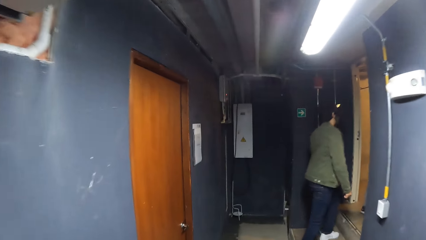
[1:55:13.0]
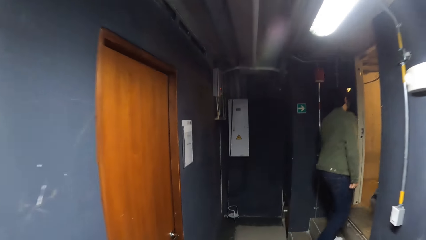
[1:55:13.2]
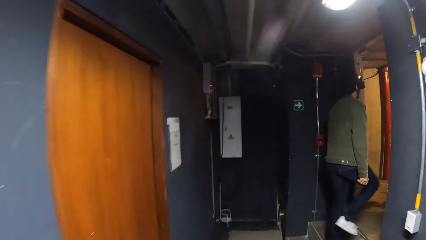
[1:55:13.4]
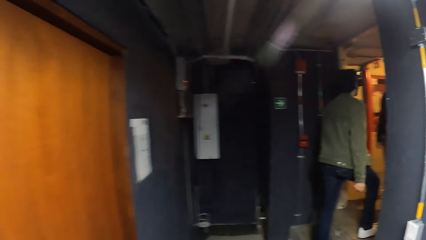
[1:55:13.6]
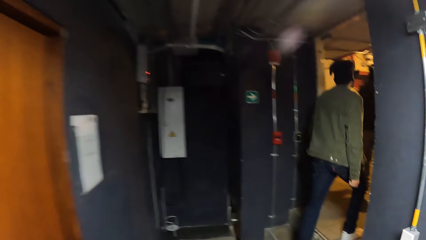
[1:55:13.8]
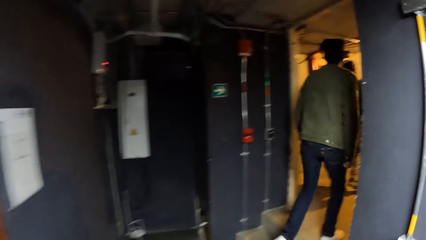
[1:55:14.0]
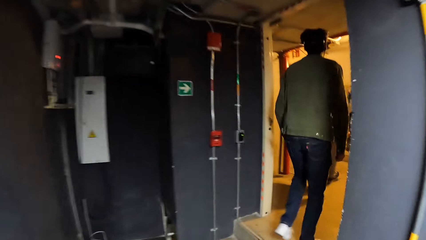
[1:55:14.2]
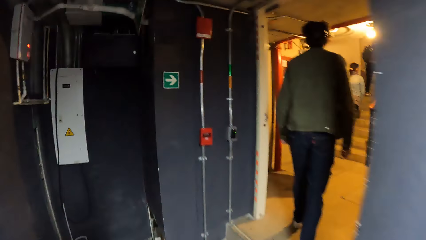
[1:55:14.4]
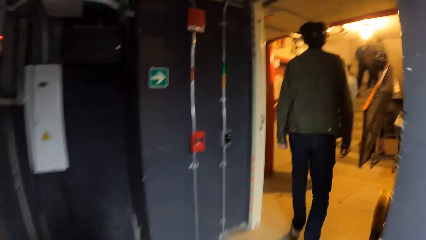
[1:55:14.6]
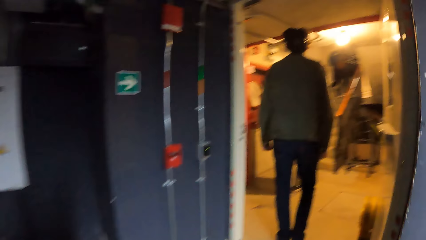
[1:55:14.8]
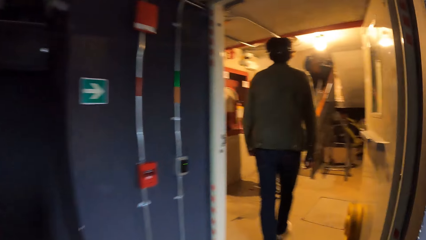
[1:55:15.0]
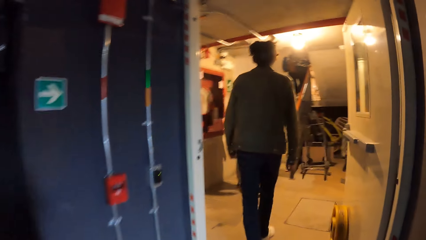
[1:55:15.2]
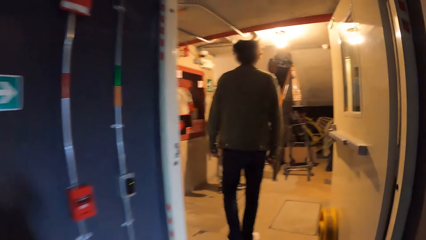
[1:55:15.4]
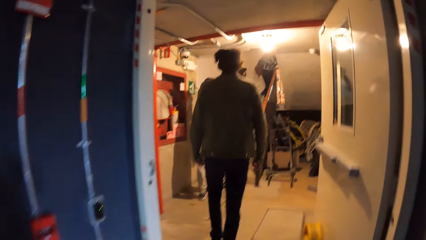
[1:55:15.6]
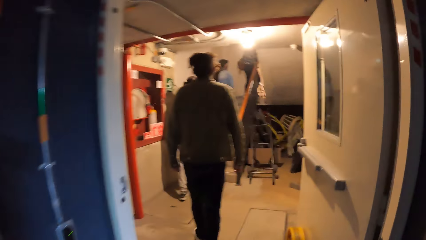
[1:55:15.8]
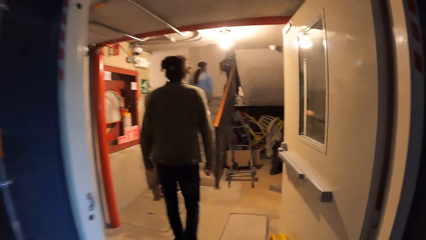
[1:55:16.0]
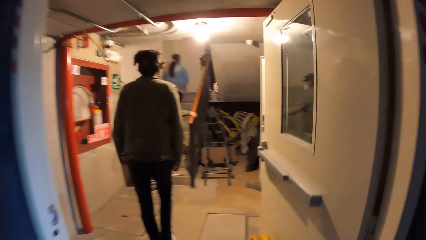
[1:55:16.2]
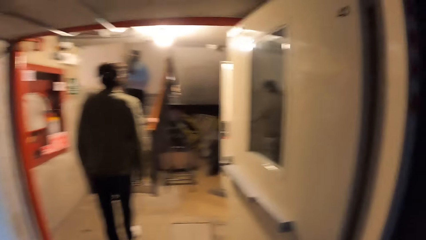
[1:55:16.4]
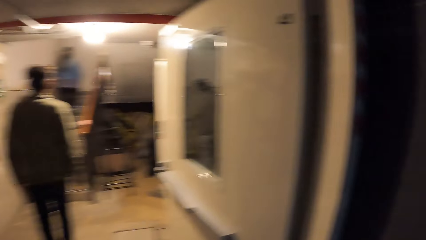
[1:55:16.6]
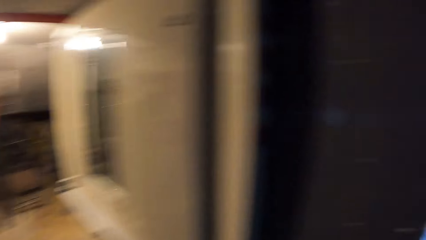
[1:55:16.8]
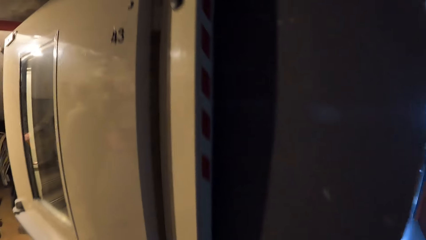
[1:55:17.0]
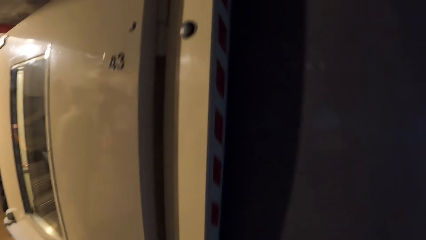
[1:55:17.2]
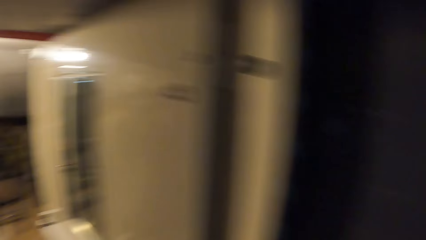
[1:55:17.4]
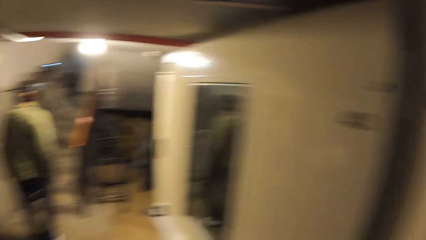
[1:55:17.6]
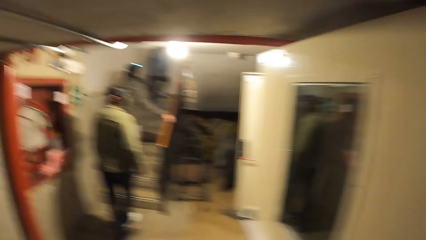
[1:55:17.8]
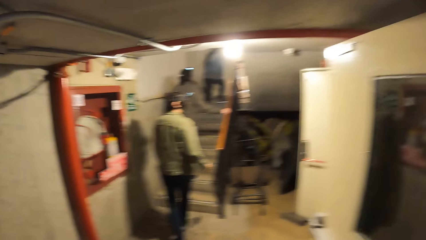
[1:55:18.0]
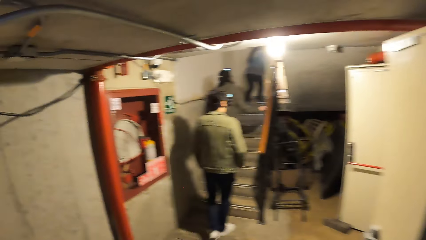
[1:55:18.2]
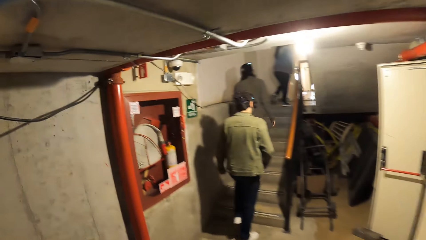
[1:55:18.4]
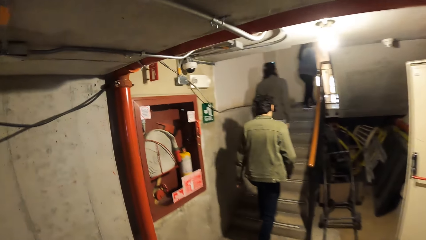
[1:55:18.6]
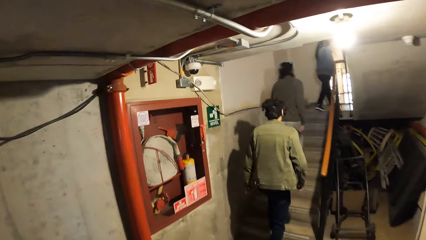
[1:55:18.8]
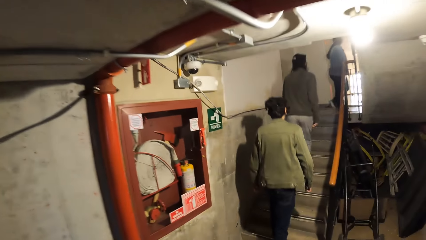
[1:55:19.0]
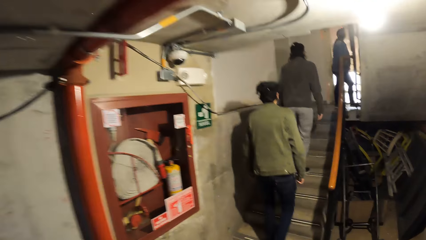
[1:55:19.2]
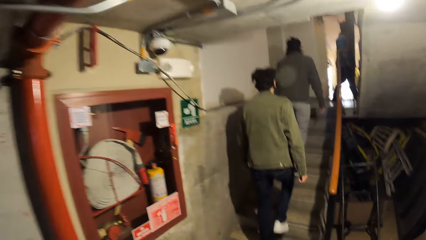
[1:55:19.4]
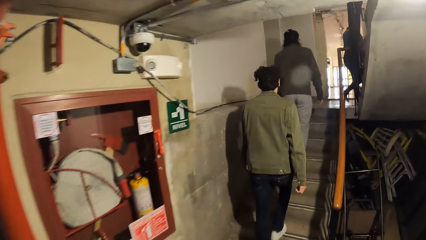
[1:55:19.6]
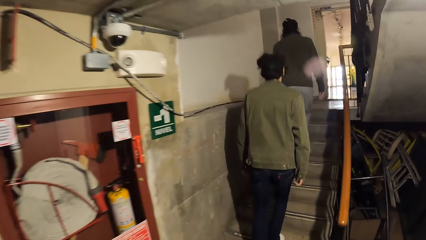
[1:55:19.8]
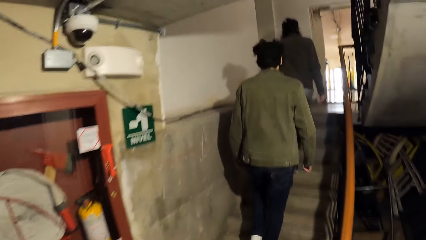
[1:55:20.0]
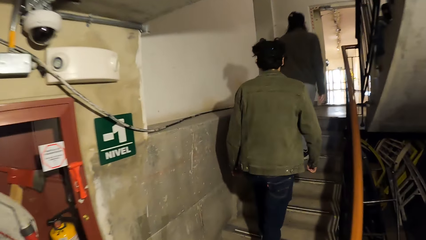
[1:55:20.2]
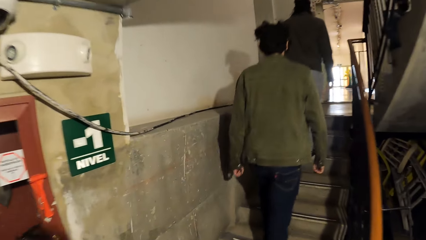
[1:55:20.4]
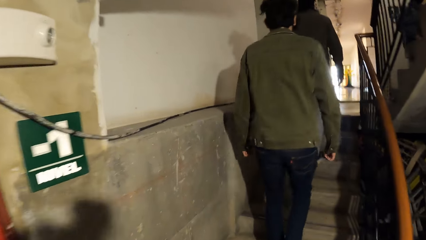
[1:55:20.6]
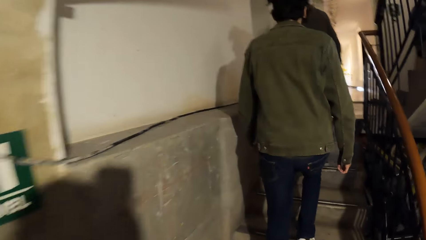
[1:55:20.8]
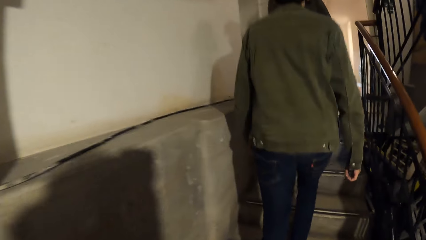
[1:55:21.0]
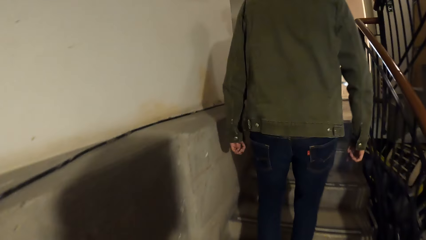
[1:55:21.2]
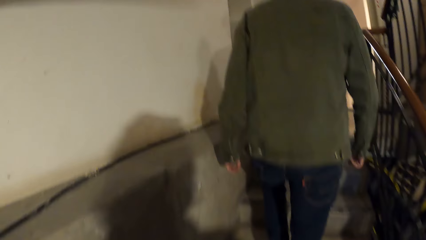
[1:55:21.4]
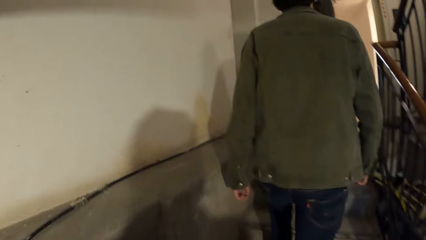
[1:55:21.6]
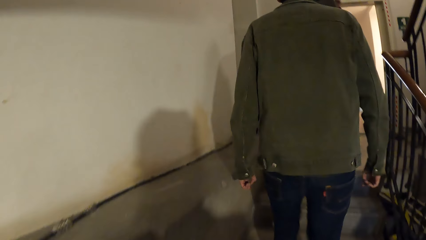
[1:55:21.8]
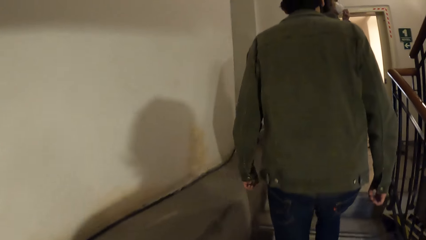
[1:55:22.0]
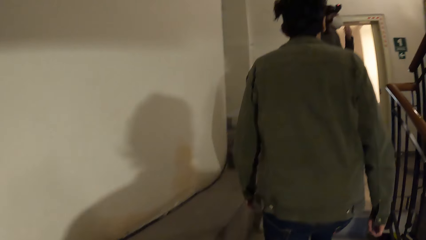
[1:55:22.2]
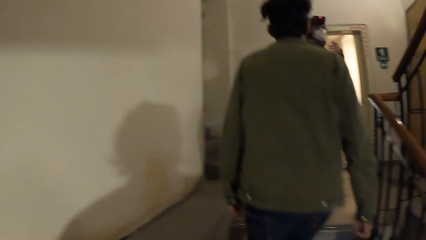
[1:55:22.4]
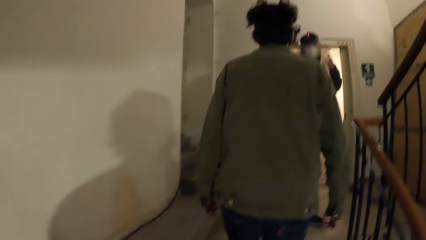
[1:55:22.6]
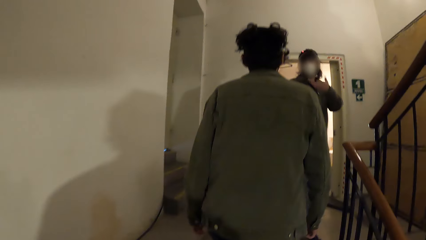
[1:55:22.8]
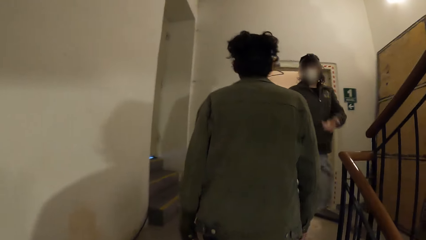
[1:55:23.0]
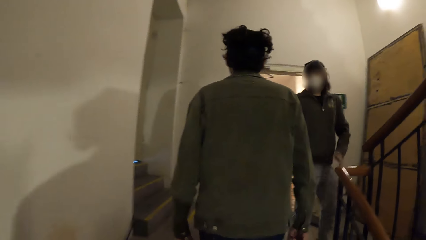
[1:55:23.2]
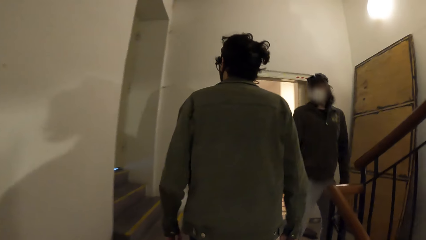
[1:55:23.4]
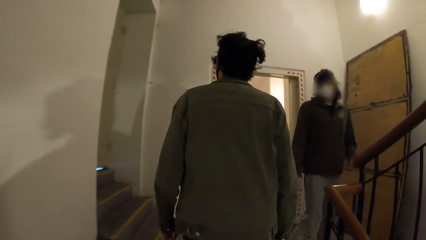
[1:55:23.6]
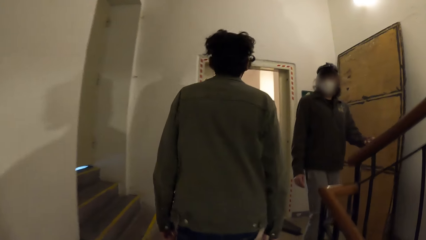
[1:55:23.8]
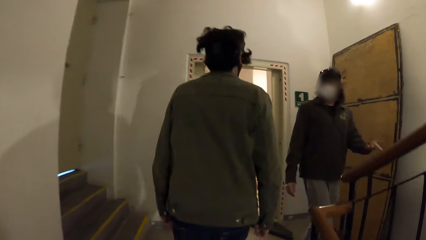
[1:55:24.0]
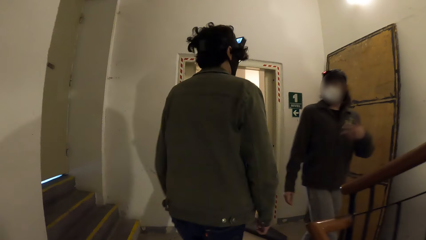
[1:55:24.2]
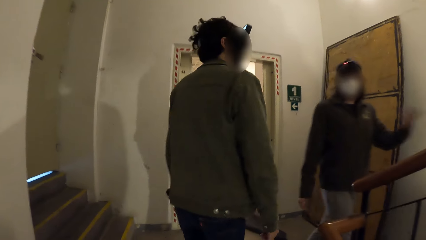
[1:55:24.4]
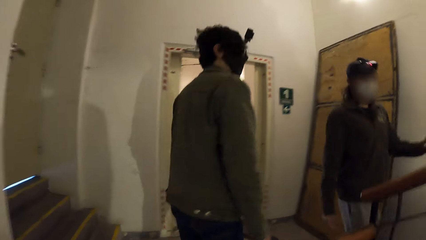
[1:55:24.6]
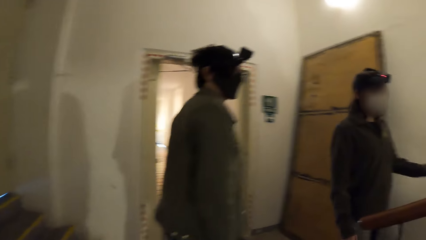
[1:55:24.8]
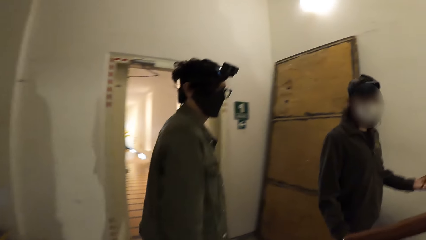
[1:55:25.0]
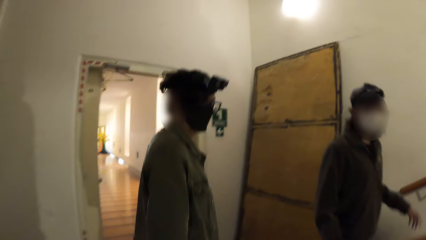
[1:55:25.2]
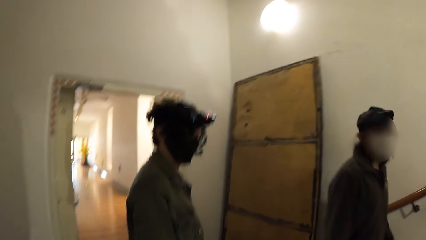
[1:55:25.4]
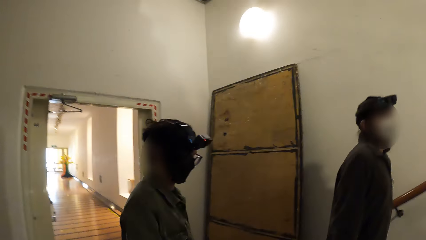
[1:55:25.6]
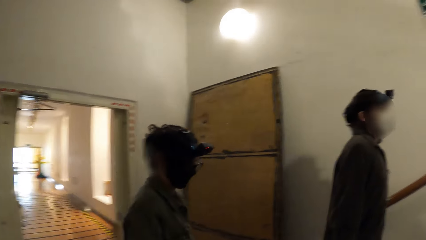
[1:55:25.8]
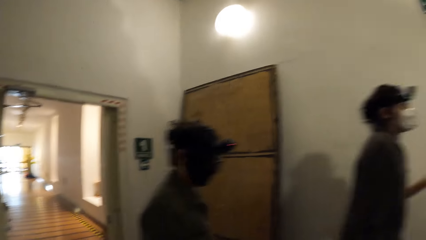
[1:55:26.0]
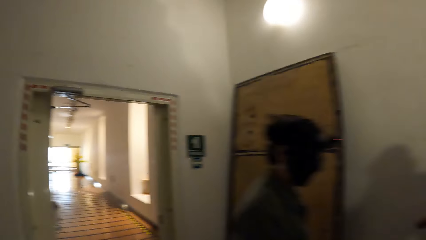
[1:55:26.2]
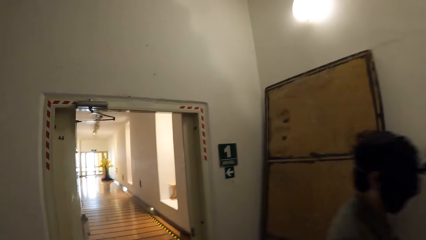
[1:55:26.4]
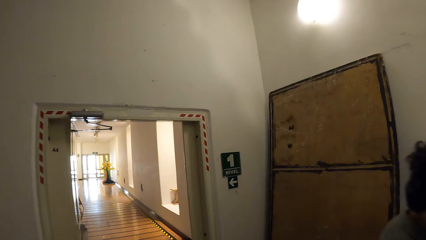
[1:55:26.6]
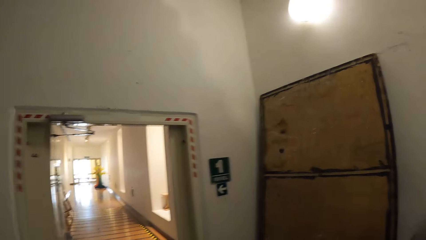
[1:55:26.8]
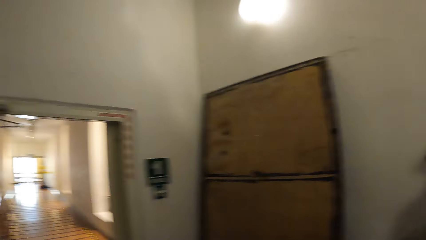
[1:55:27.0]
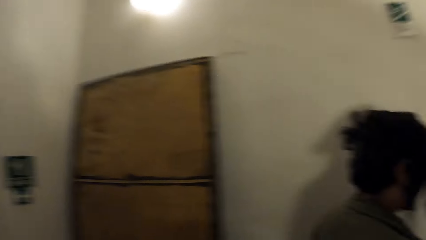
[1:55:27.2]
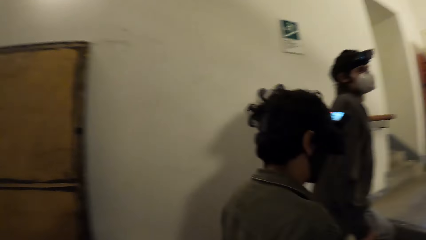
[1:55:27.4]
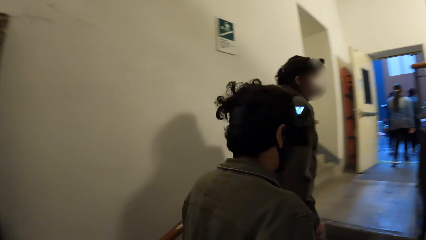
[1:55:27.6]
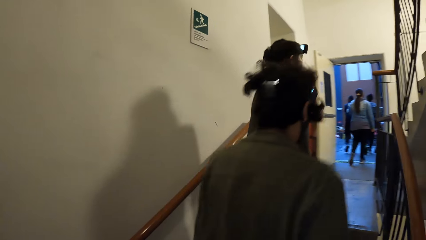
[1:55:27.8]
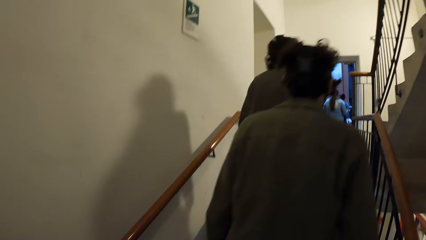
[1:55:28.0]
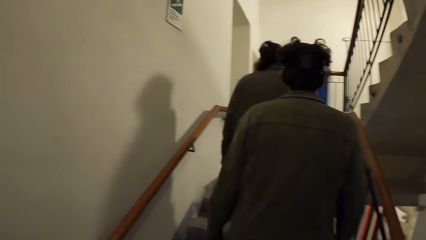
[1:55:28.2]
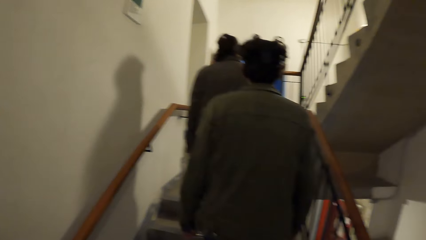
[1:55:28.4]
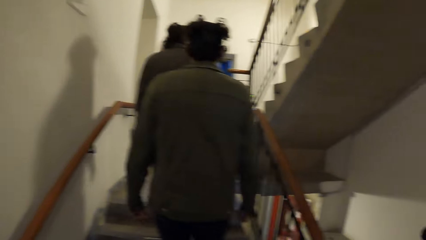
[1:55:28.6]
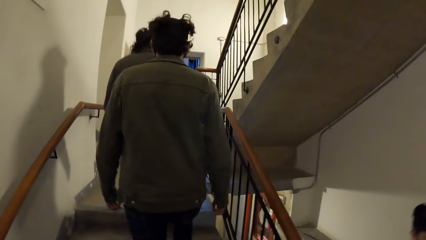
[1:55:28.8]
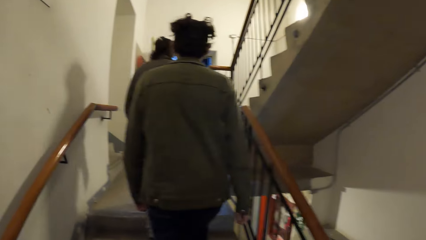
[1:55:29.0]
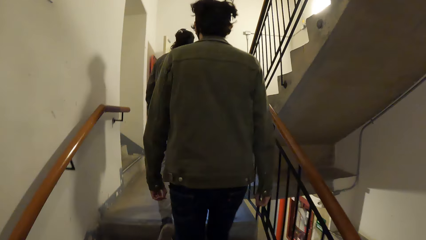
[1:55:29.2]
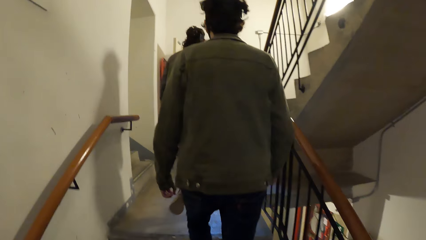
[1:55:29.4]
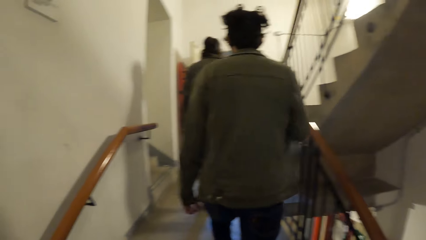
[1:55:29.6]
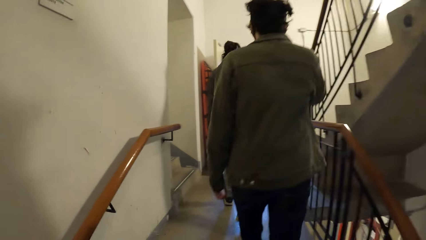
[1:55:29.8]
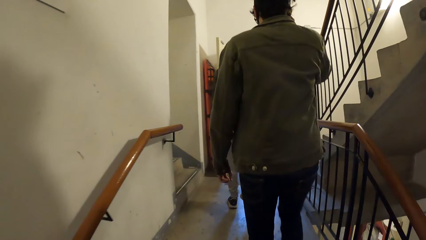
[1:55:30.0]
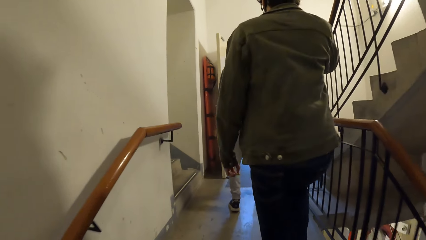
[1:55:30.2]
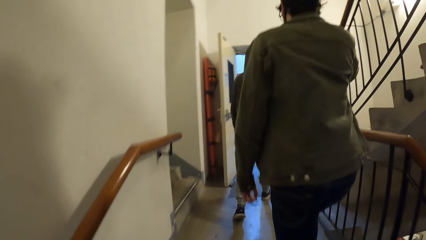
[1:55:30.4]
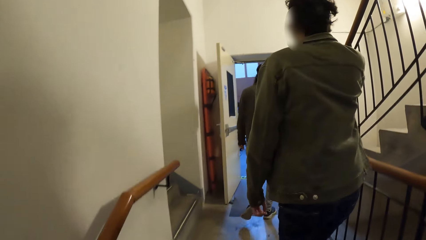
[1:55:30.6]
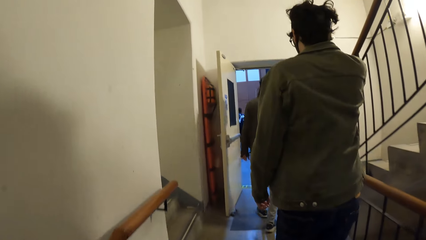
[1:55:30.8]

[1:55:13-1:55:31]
The camera wearer turns right. They walk forward. They look right. They look forward. They walk up the stairs. They look forward. They turn right. They walk up the stairs.
